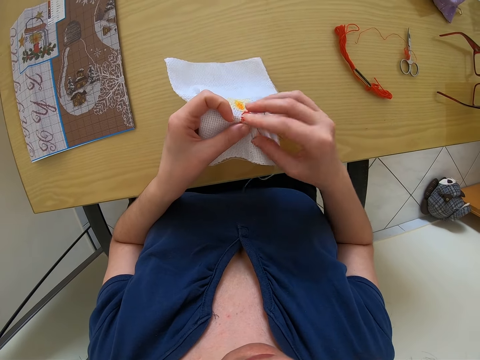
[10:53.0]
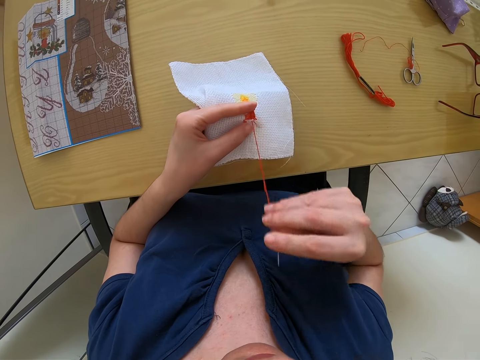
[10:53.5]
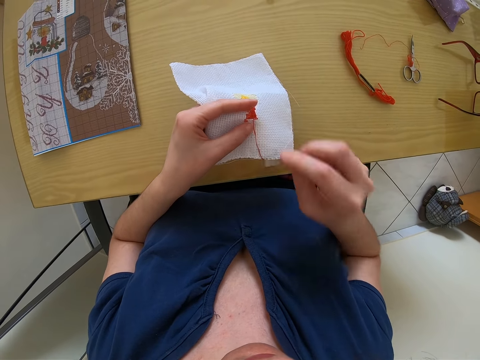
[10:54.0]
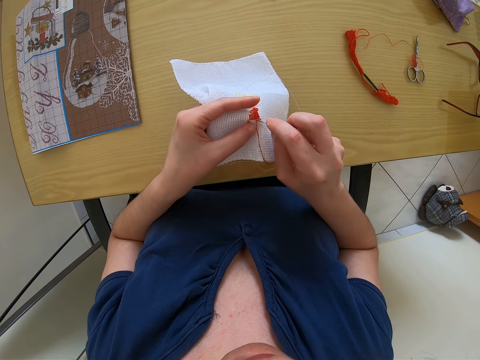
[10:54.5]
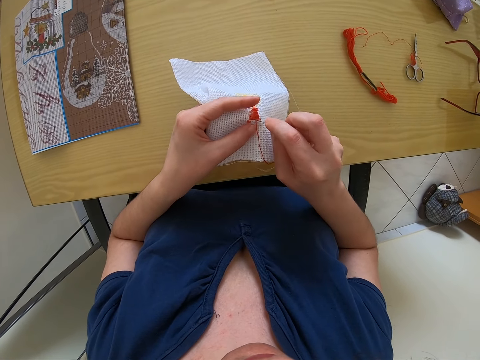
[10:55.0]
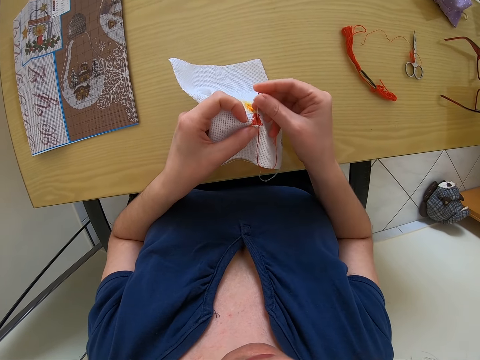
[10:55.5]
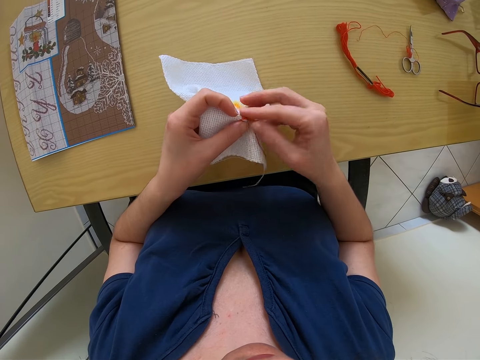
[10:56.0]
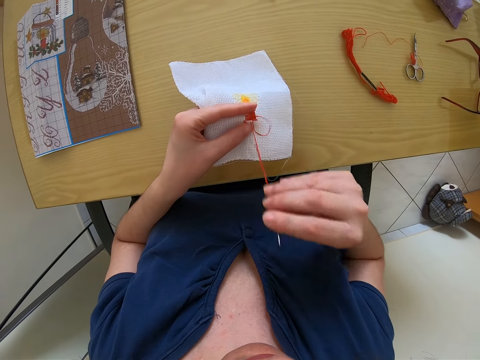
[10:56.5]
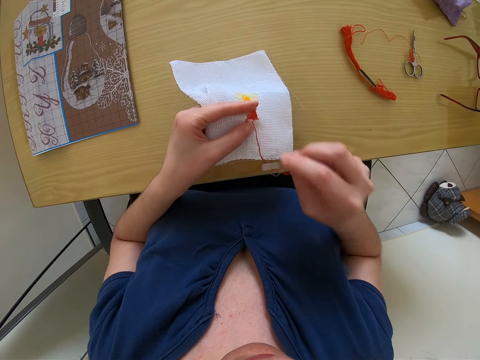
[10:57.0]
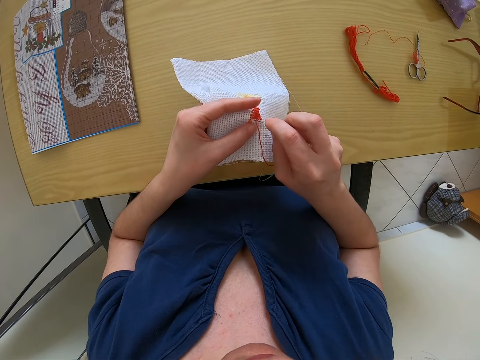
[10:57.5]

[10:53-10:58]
The camera wearer sews the fabric.

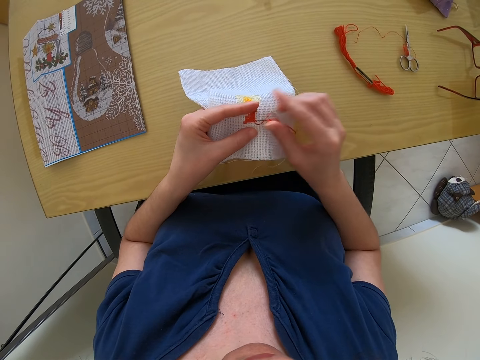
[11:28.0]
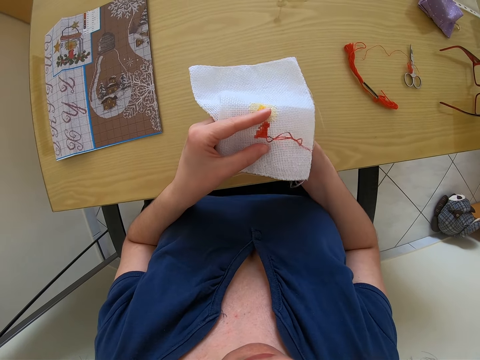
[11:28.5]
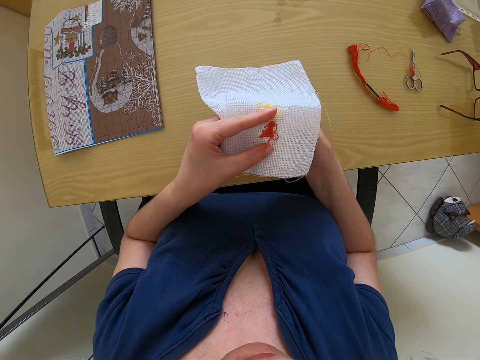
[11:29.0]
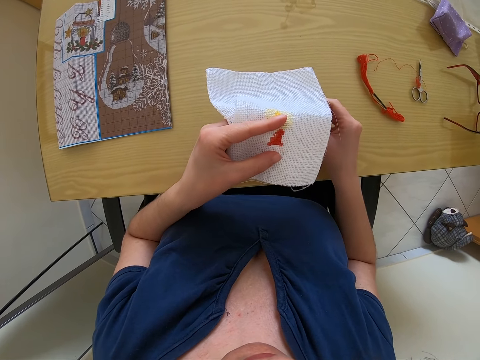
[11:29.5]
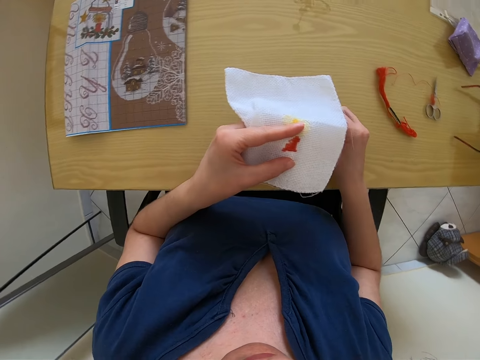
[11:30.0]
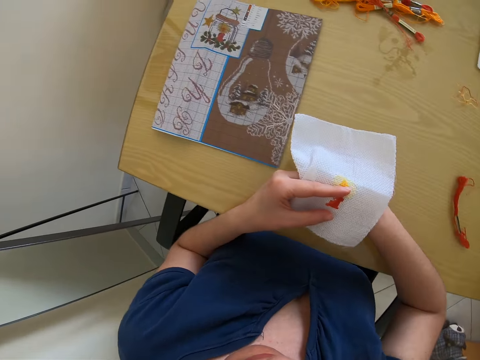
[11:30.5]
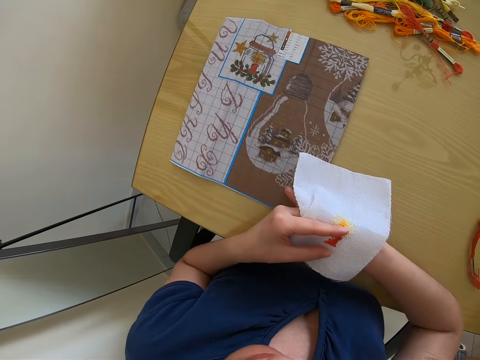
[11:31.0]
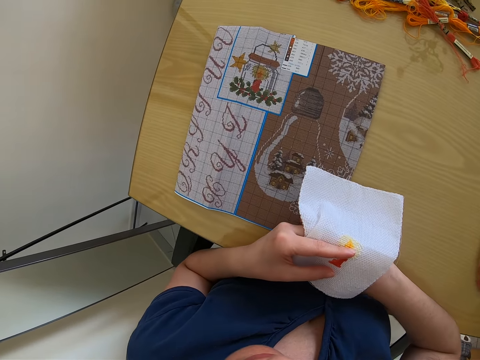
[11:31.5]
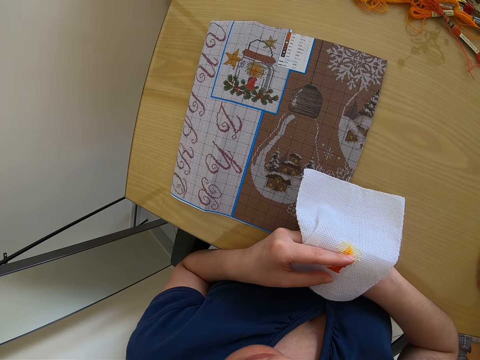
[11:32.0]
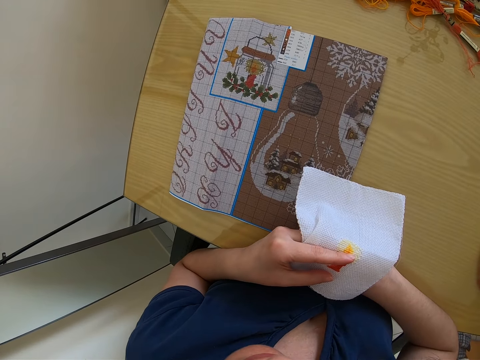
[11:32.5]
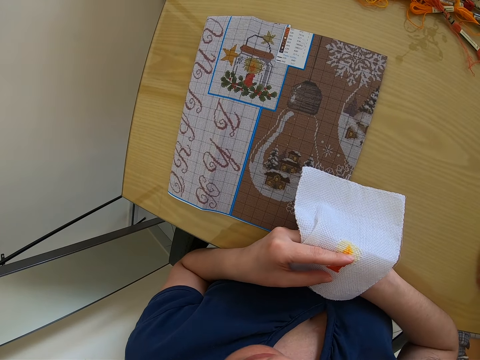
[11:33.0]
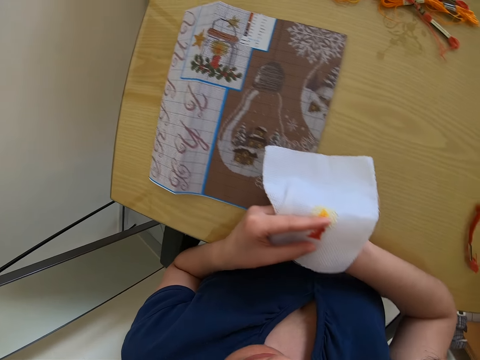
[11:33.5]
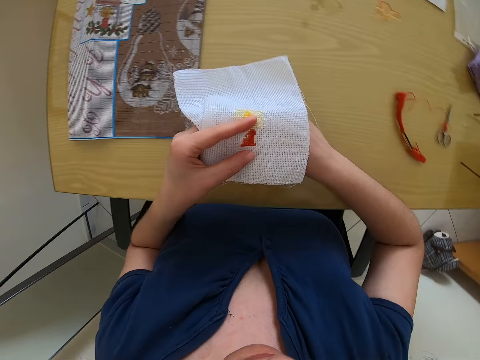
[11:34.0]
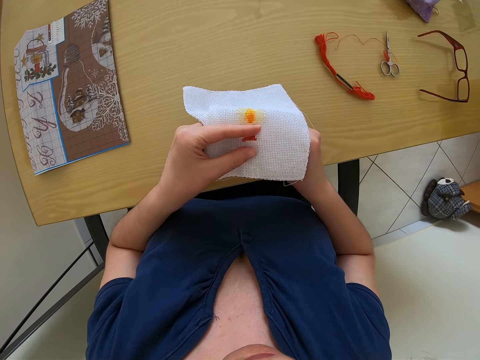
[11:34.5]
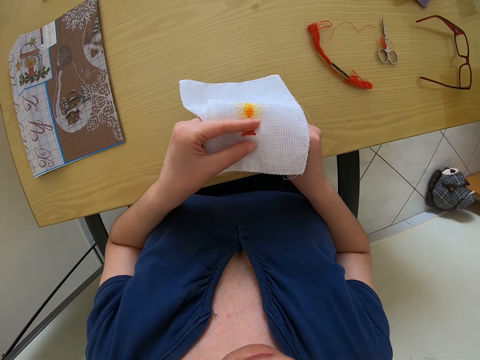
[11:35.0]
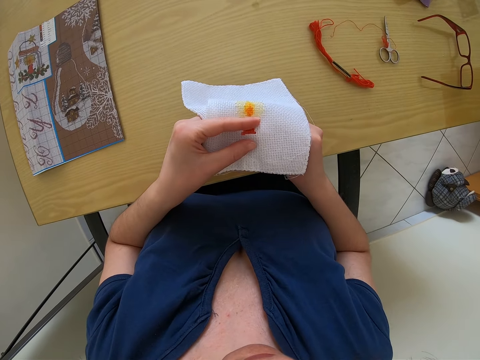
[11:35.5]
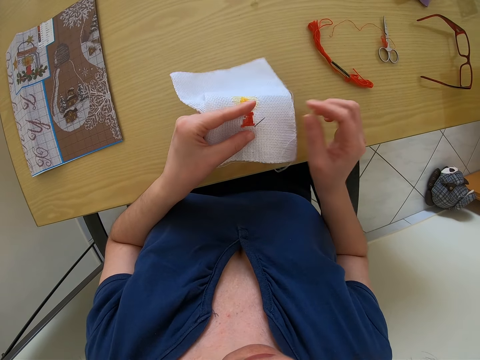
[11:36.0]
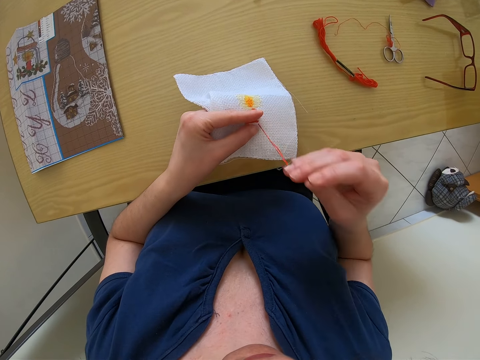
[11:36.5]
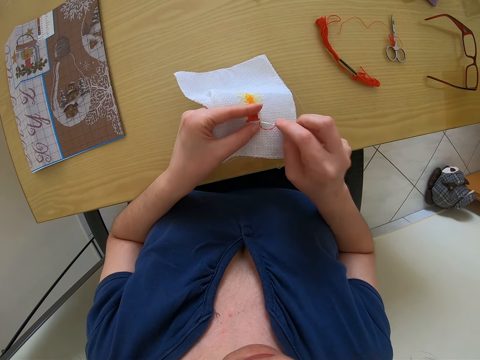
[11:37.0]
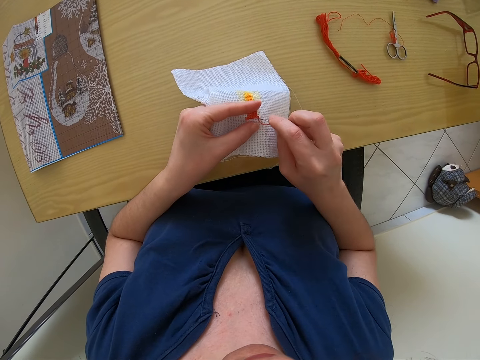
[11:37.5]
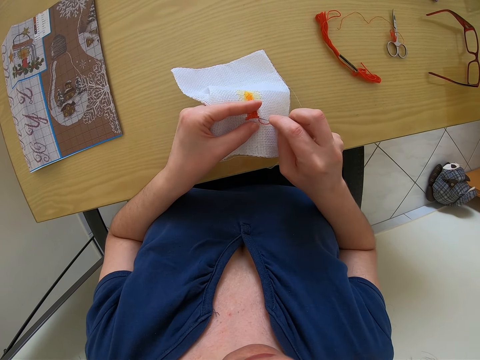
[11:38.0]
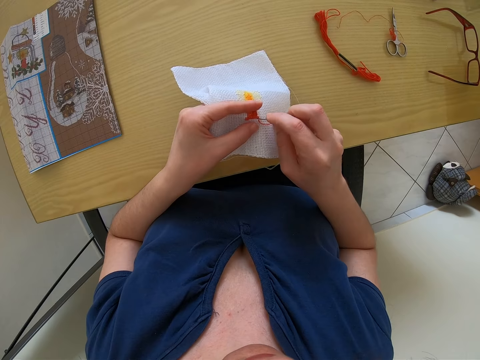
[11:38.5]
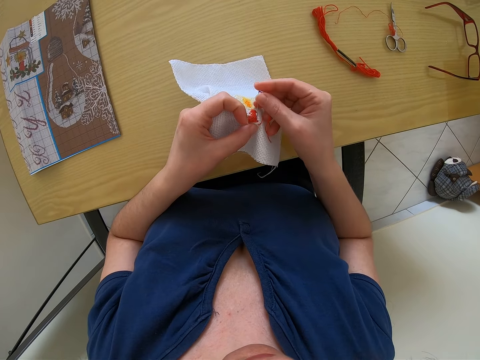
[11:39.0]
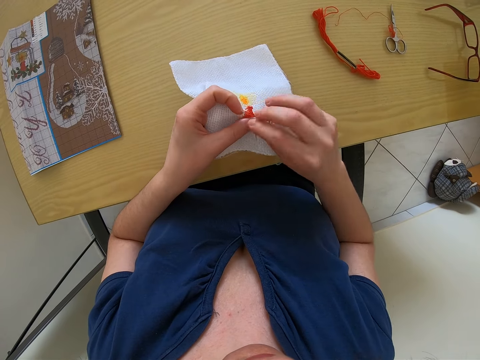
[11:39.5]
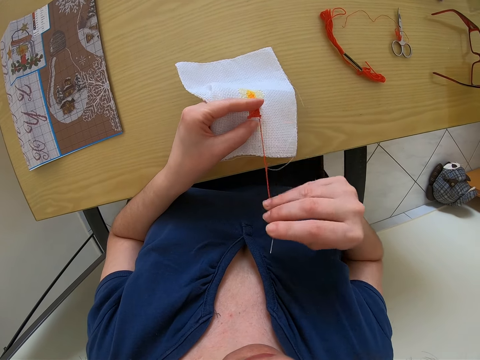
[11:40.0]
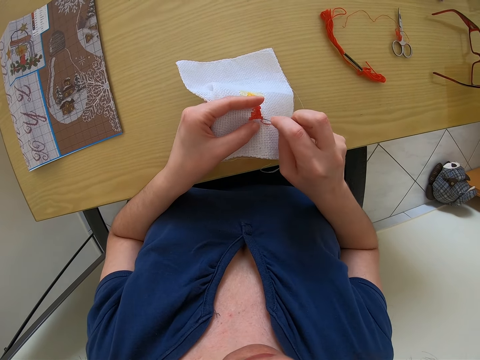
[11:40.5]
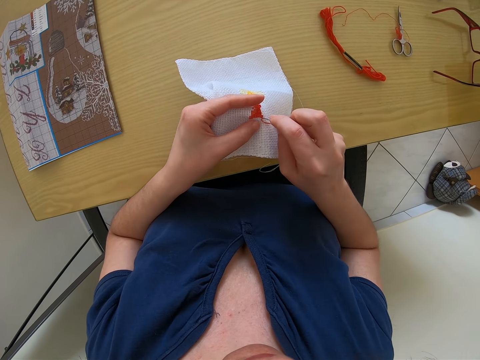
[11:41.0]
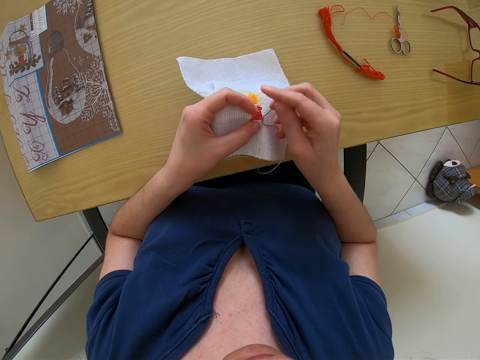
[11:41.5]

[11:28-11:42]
The camera wearer shifts the brown fabric on the desk with her right hand. She pulls the embroidery. She looks at the embroidery. She readjusts the brown fabric on the desk with her right hand. She pushes the embroidery. She embroiders the white fabric in her left hand with the threaded needle in her right hand.

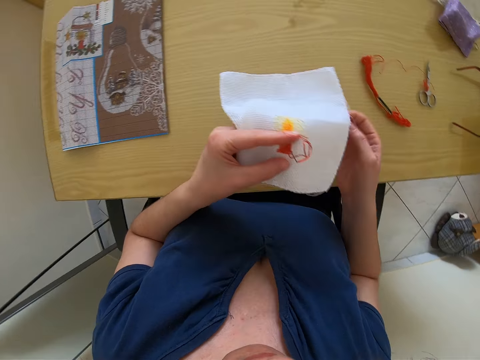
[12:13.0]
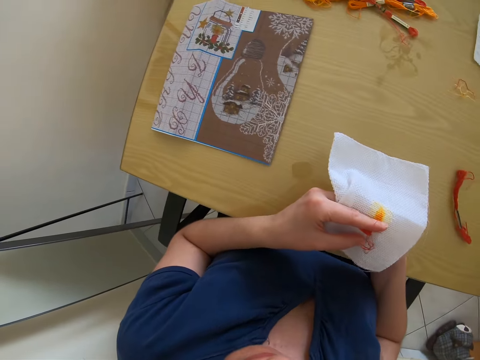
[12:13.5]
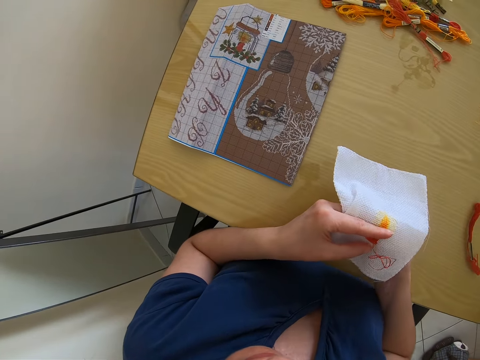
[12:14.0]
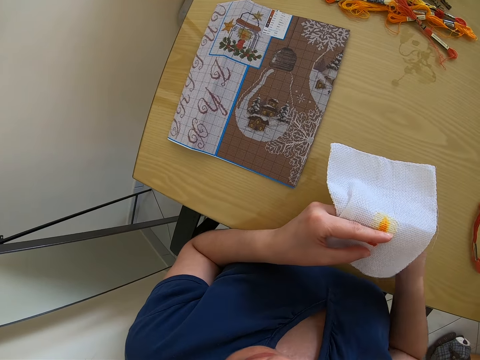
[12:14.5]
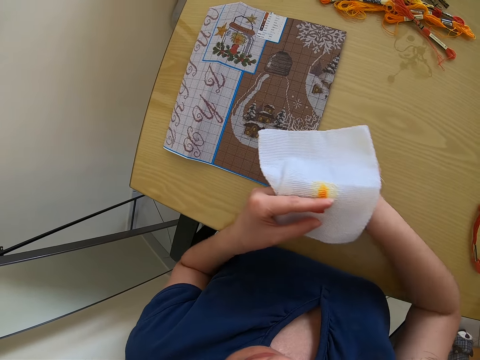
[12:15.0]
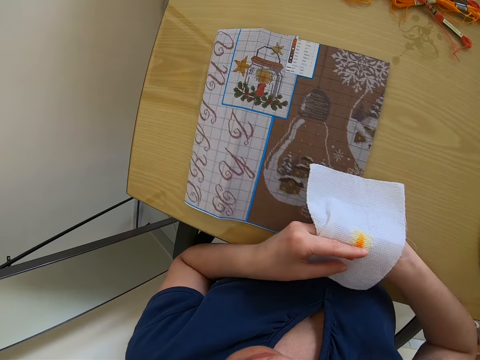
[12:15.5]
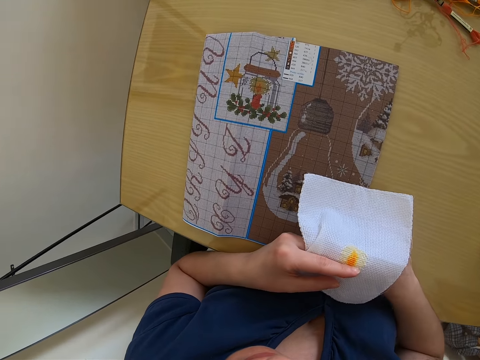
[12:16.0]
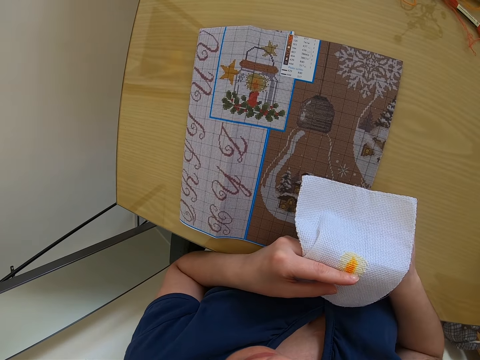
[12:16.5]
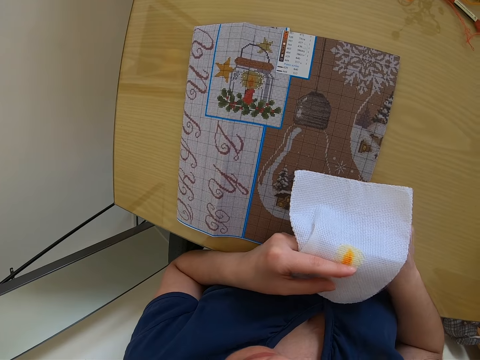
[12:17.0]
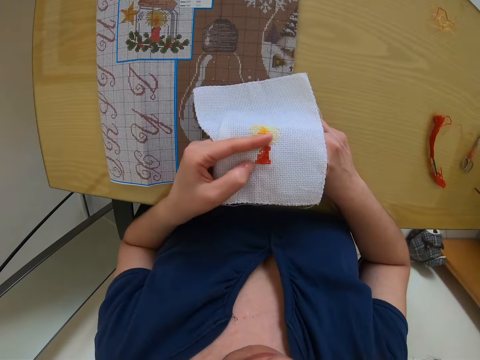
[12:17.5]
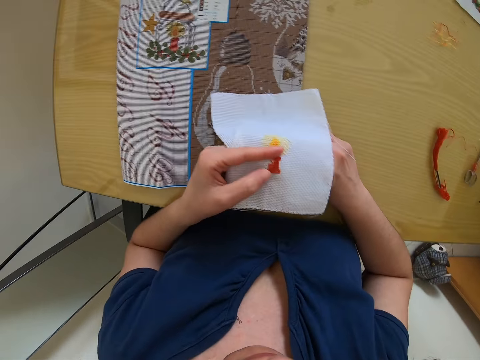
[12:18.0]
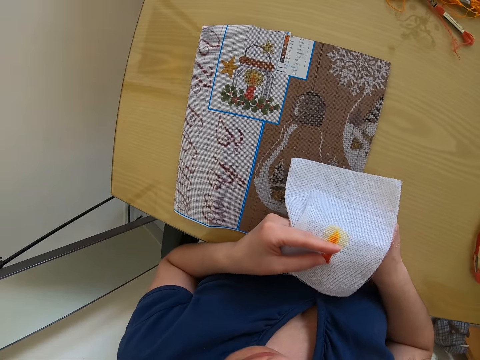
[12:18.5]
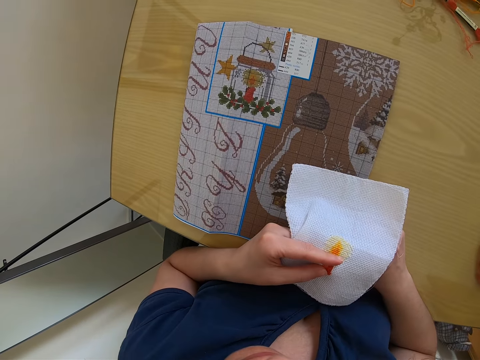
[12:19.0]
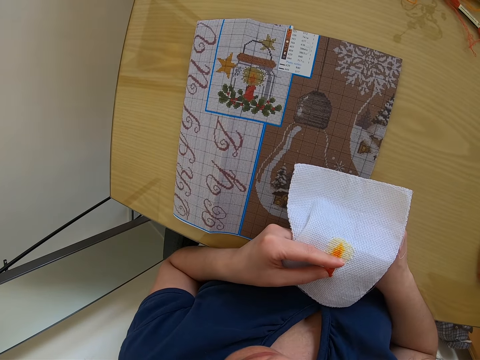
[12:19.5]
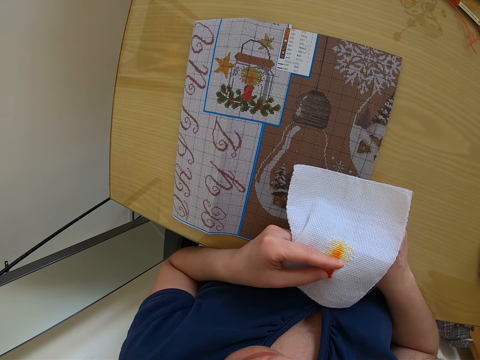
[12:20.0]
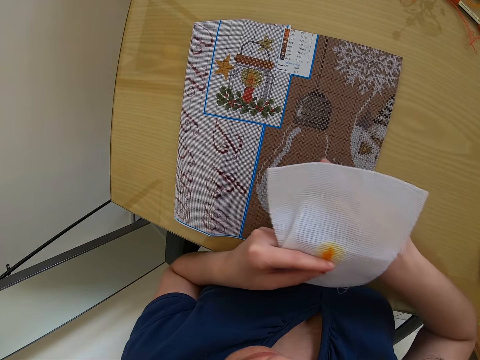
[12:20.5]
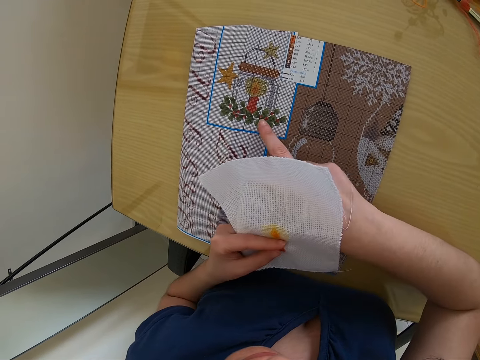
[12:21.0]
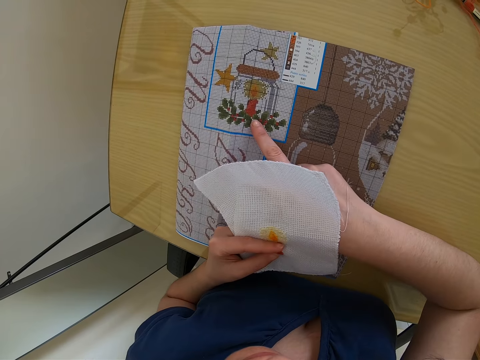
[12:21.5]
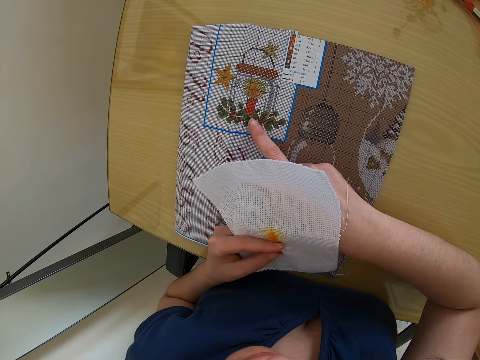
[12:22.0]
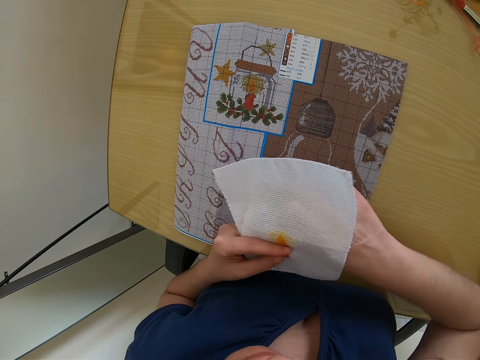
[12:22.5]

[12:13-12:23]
The camera wearer shifts the brown fabric on the desk with her right hand. She pulls the embroidery. She looks at the embroidery, looks at the fabric, and looks at the embroidery. She points at a part of the embroidery.
